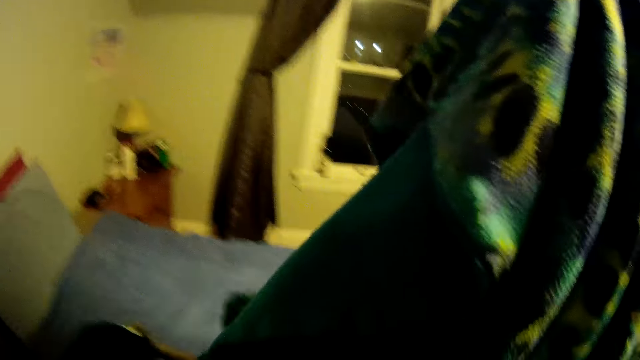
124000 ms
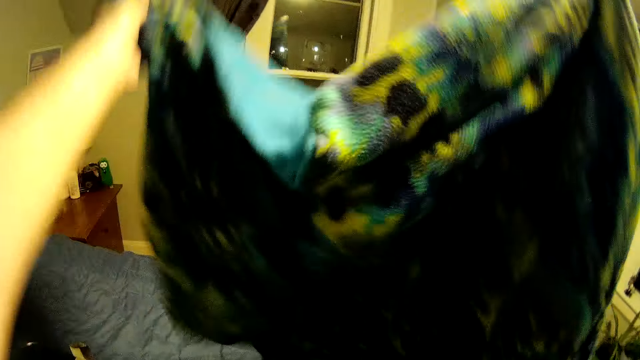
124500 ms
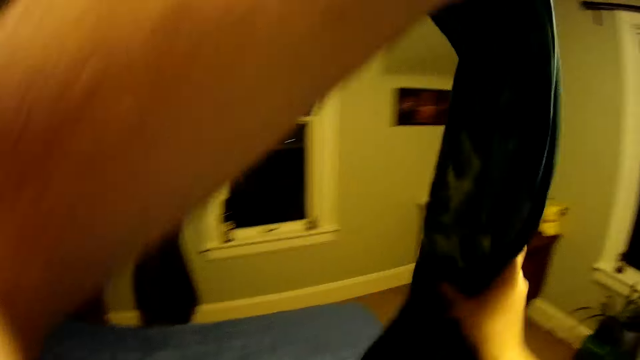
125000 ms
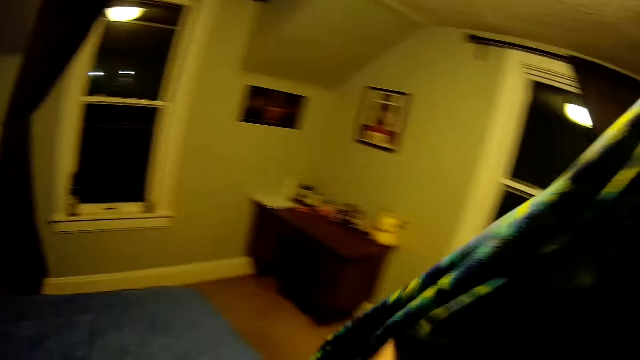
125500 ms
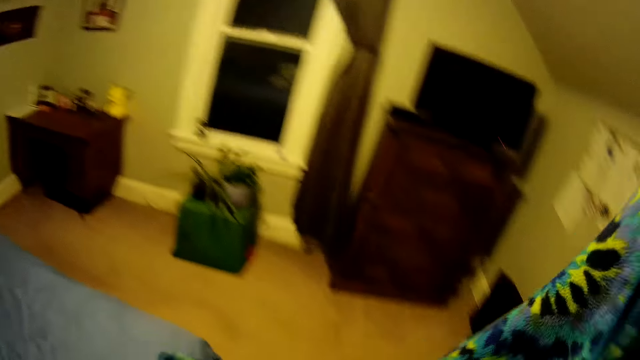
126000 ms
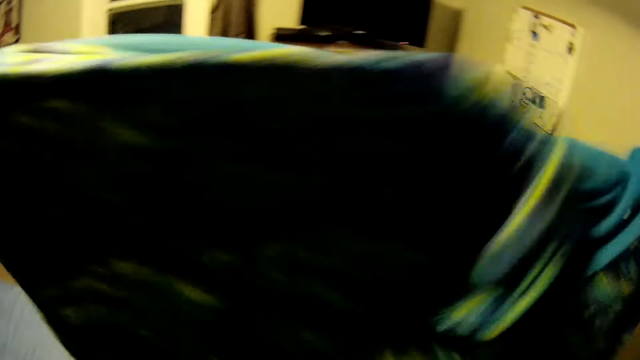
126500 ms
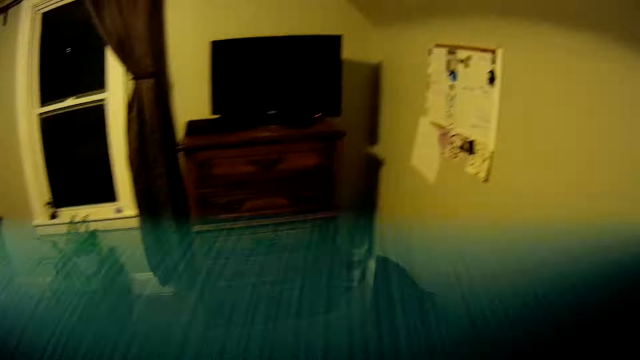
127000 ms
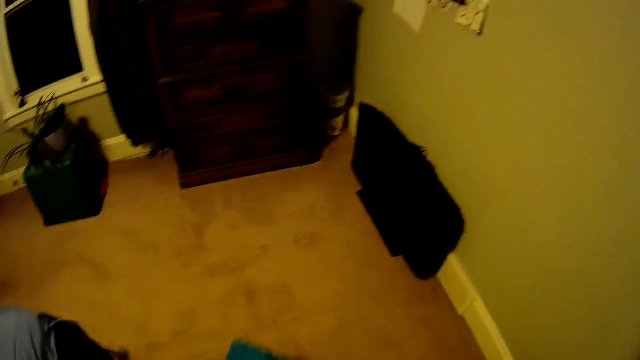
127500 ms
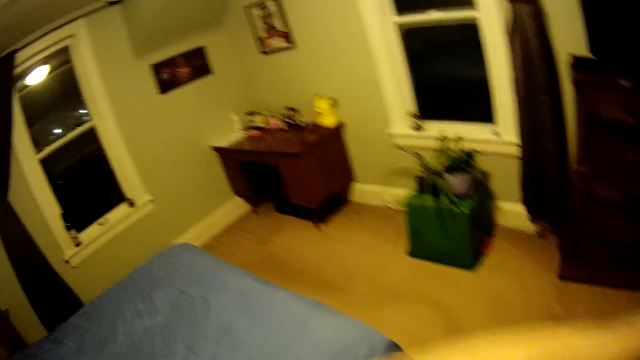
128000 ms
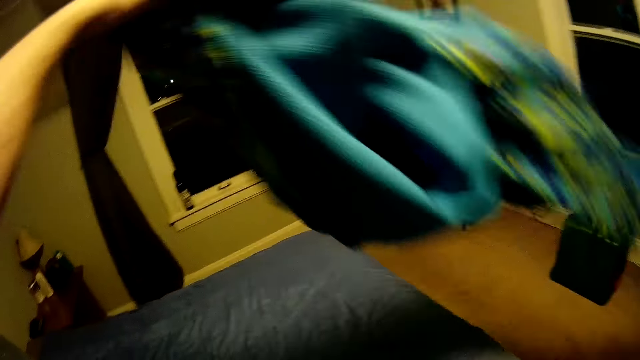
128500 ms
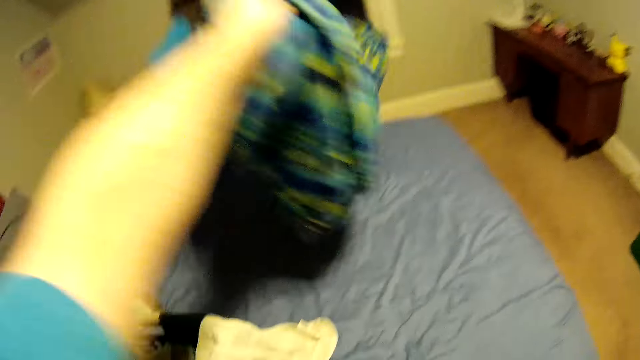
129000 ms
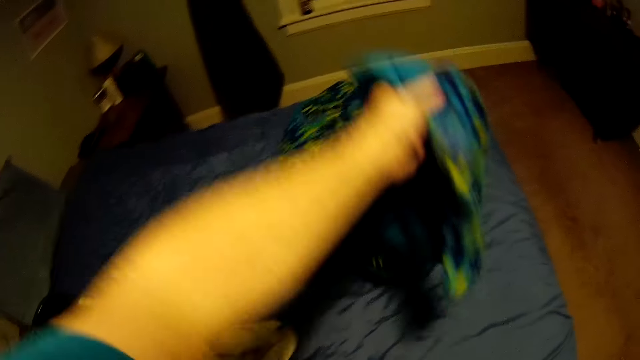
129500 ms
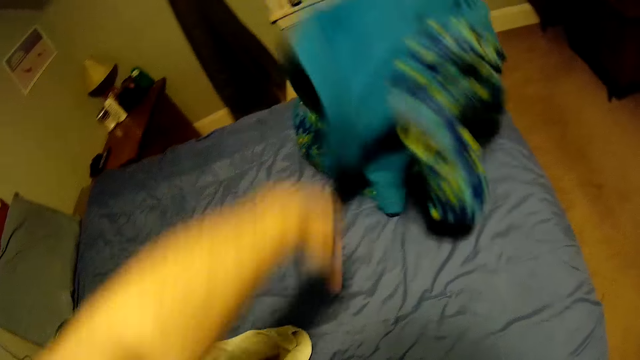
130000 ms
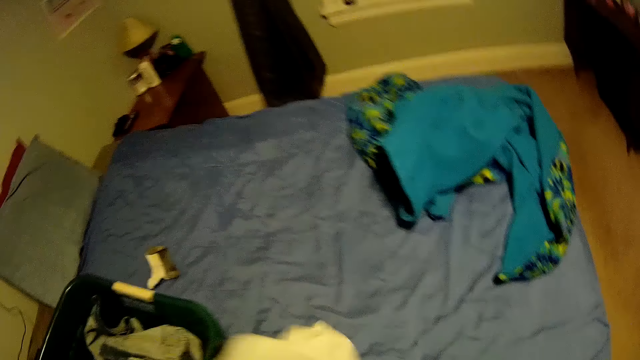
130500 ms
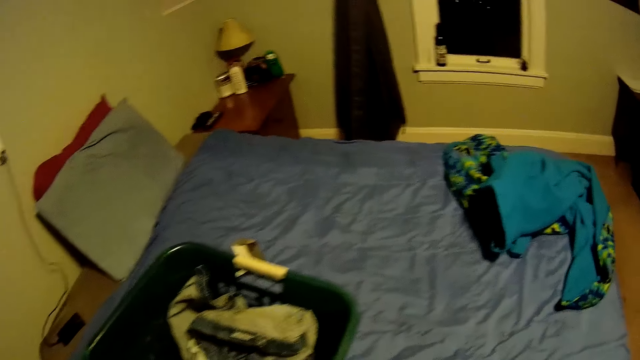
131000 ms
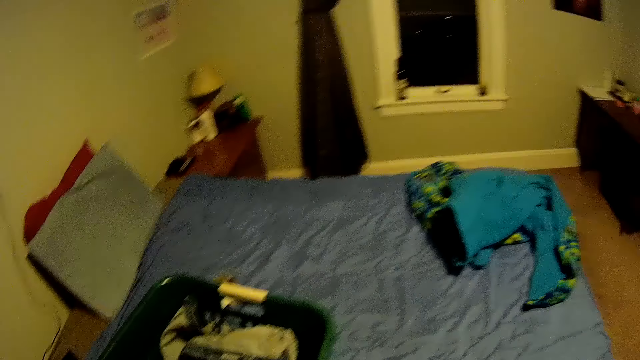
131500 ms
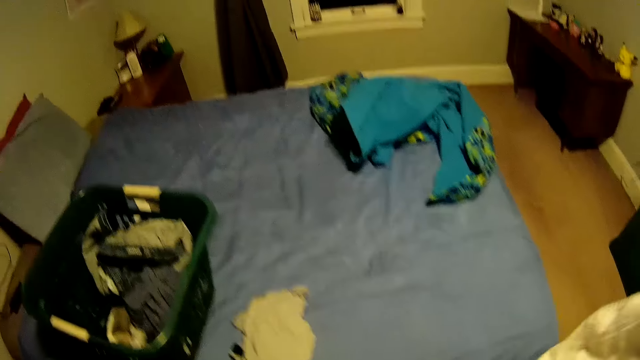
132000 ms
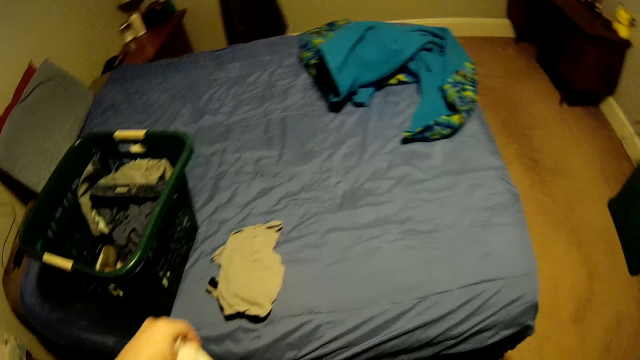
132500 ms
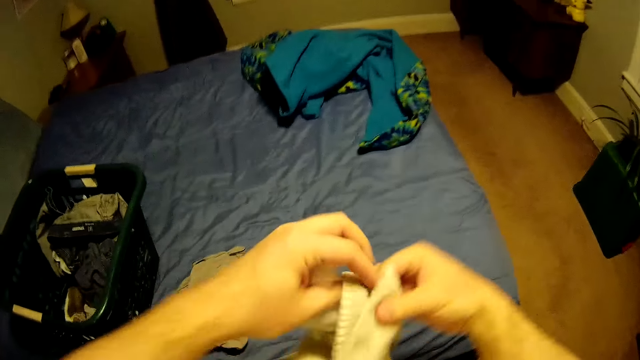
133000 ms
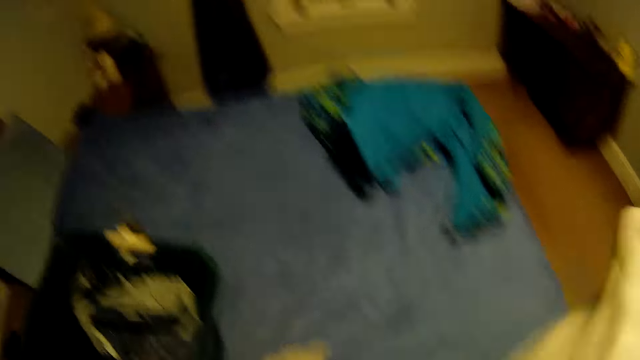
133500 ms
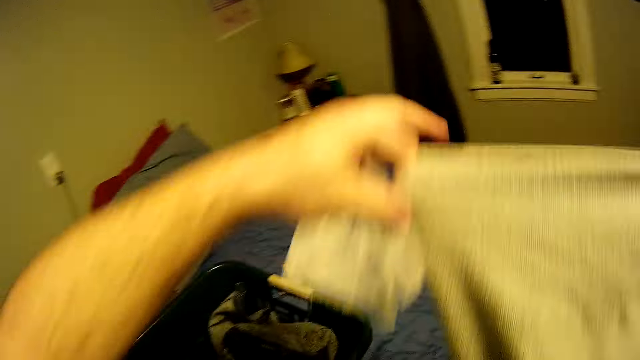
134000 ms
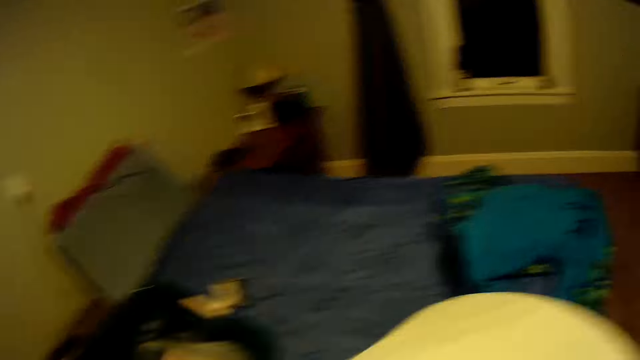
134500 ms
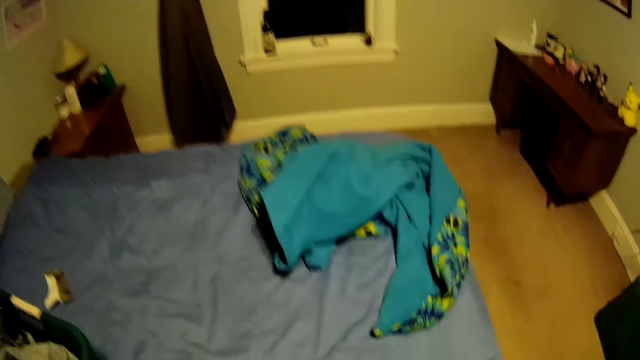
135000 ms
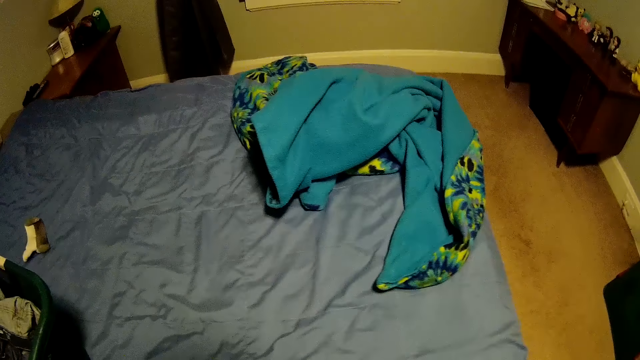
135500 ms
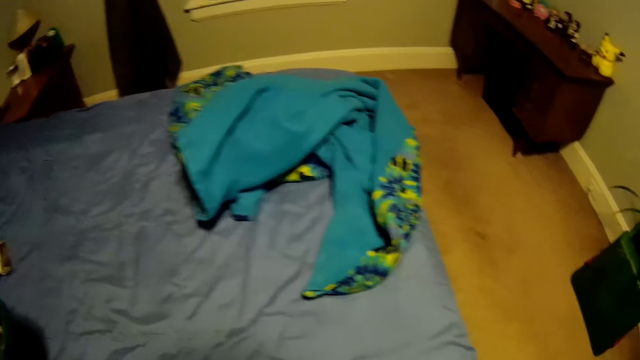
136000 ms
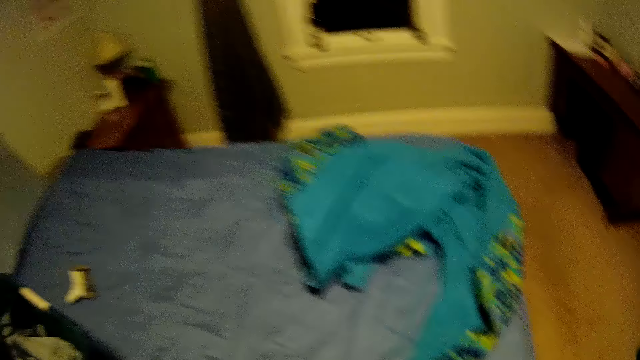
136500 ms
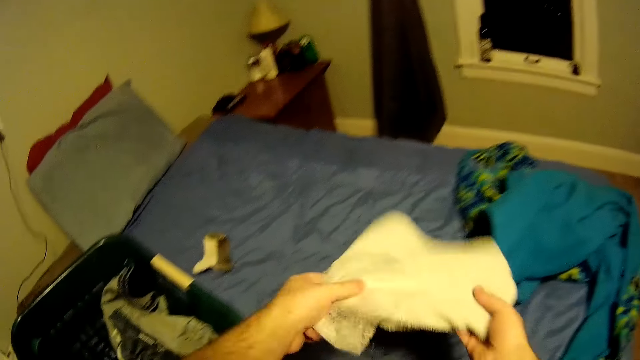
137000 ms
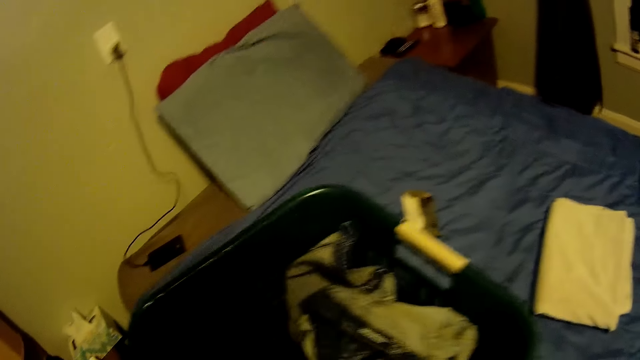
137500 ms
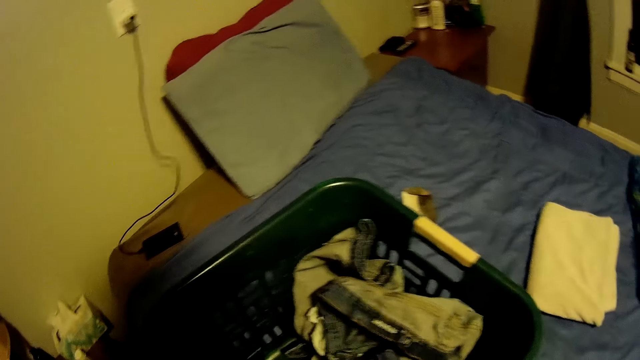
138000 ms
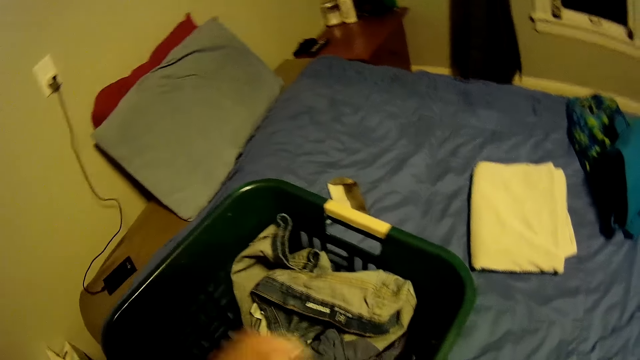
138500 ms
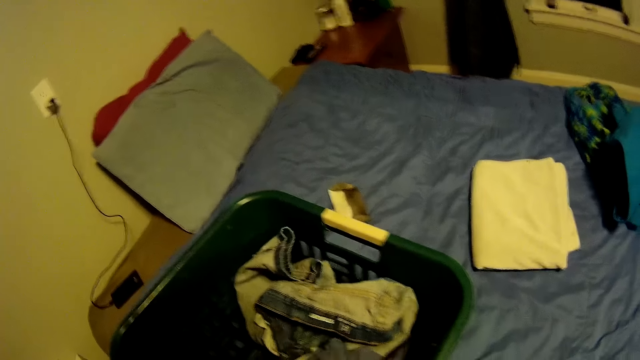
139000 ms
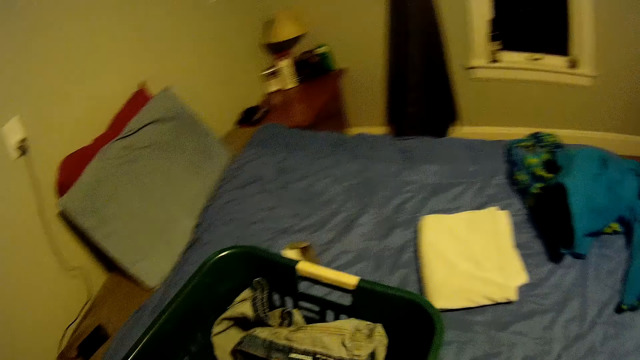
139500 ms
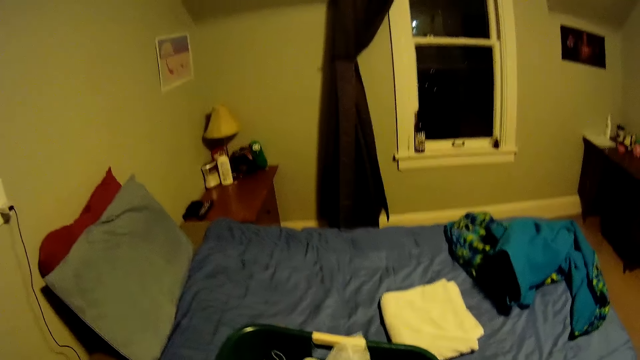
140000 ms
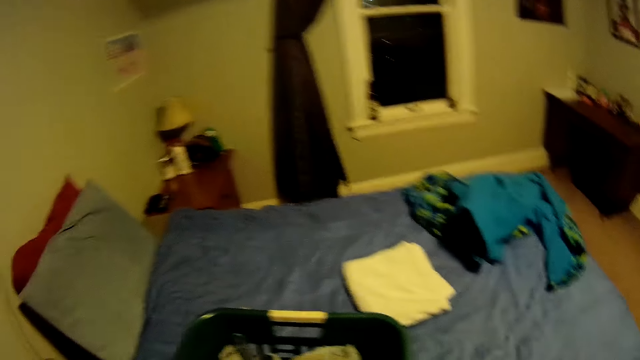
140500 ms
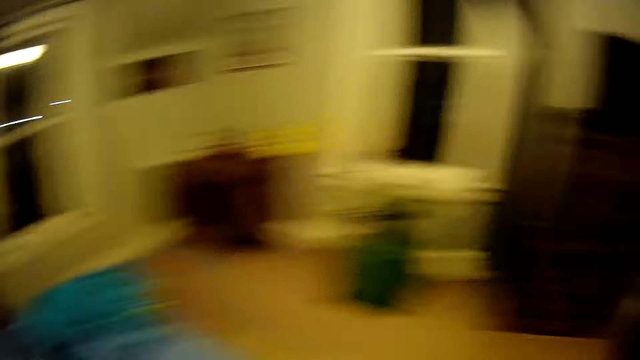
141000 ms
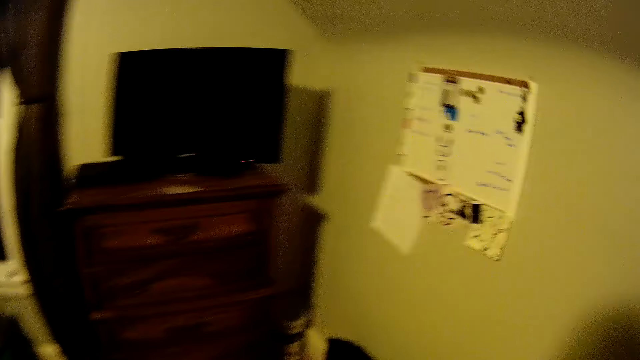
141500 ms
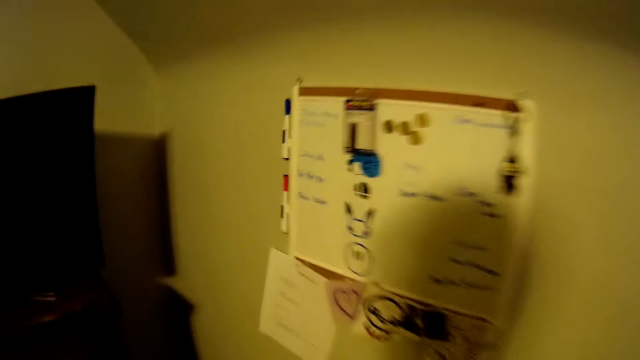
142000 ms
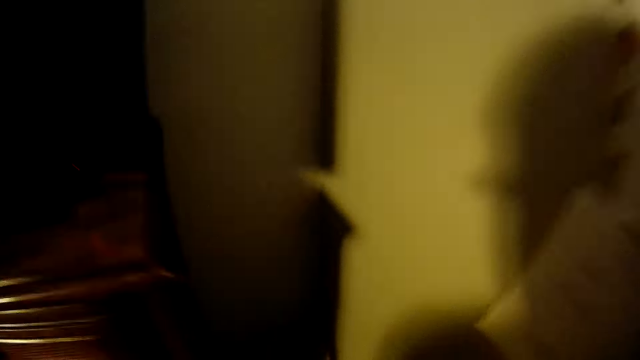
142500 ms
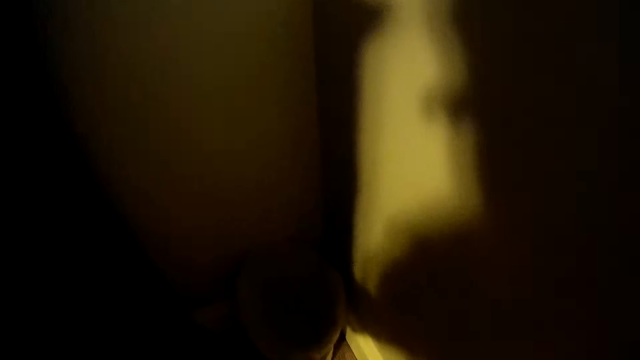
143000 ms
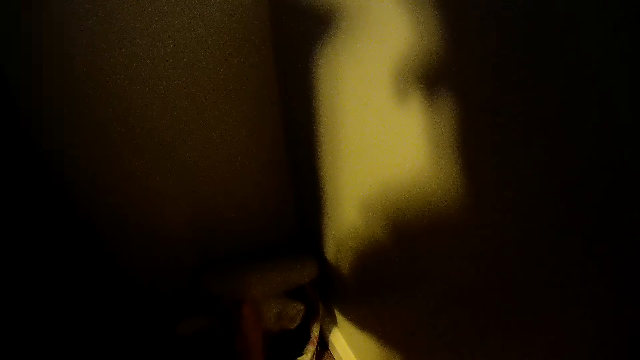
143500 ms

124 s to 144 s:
The camera wearer puts a blanket on the bed. They fold a towel. They put the towel on the bed. They go towards a trash bin. They drop a chaff in the dust bin.
